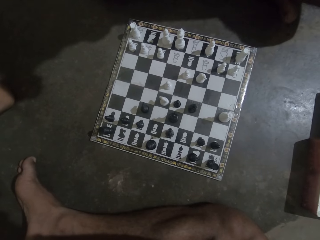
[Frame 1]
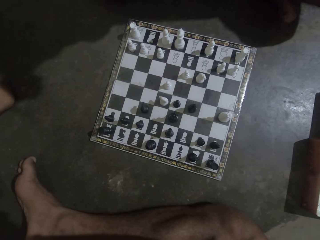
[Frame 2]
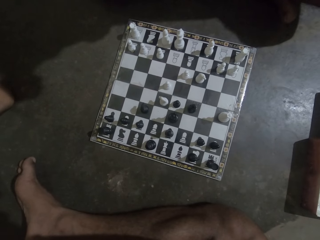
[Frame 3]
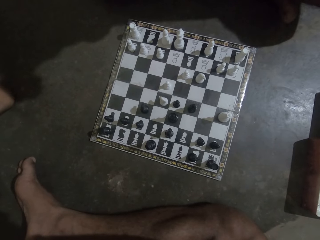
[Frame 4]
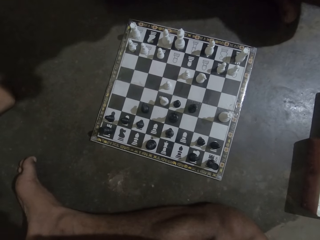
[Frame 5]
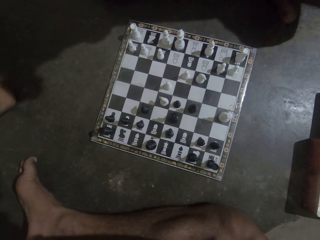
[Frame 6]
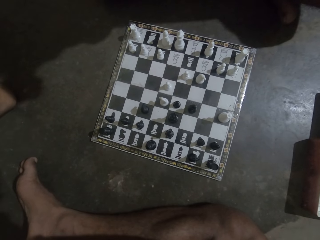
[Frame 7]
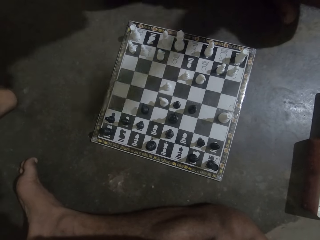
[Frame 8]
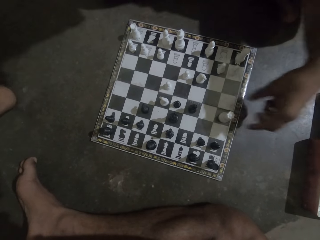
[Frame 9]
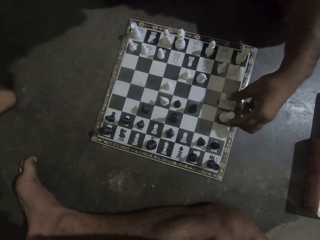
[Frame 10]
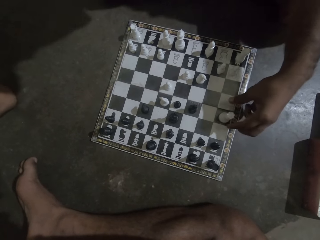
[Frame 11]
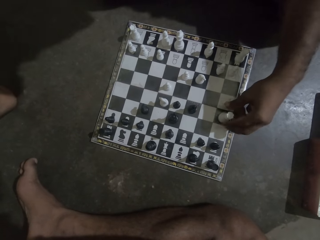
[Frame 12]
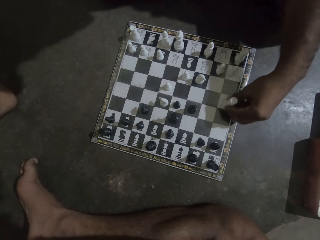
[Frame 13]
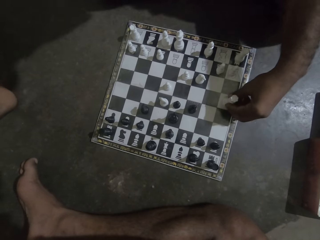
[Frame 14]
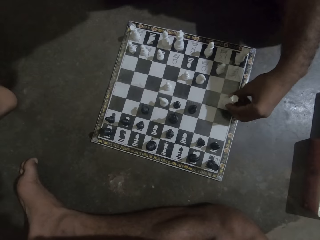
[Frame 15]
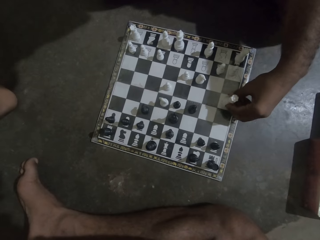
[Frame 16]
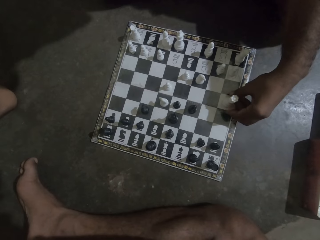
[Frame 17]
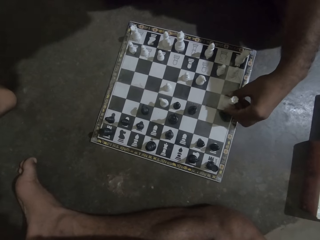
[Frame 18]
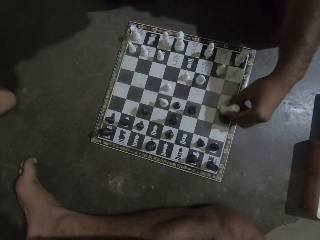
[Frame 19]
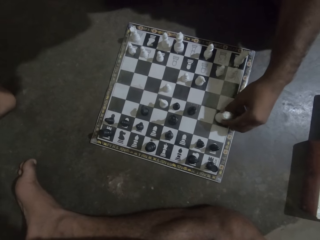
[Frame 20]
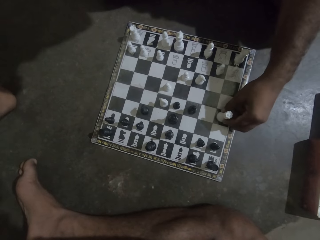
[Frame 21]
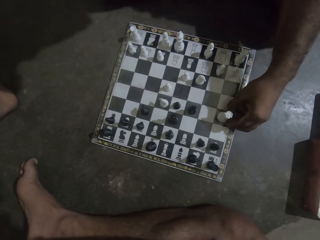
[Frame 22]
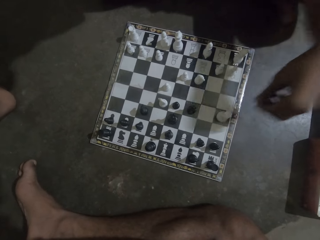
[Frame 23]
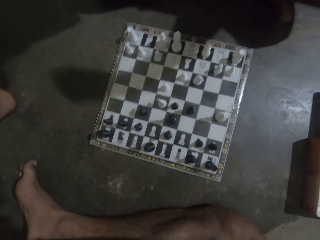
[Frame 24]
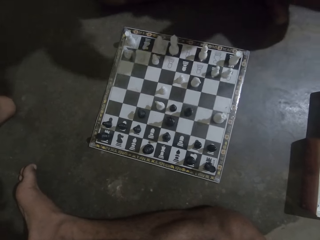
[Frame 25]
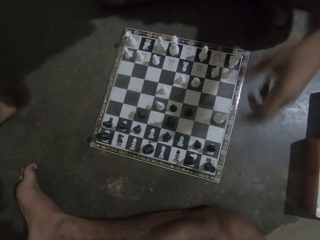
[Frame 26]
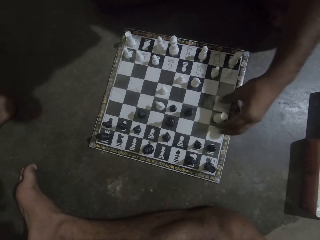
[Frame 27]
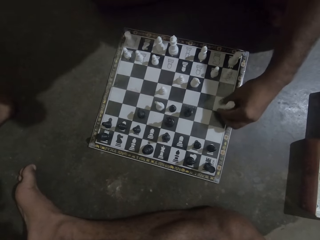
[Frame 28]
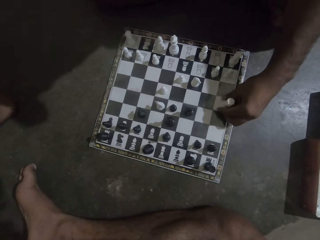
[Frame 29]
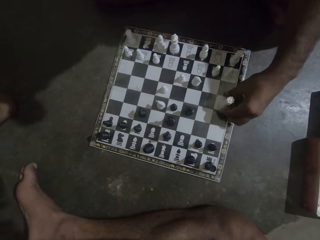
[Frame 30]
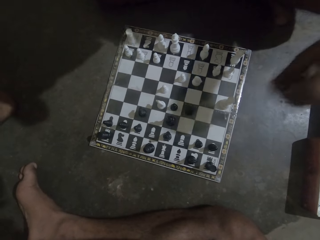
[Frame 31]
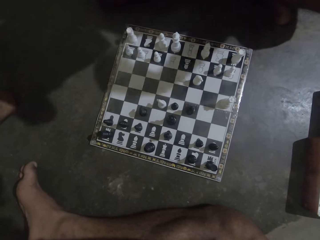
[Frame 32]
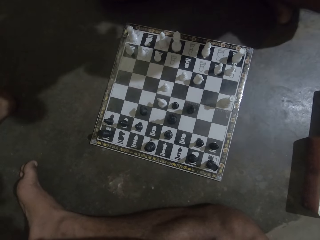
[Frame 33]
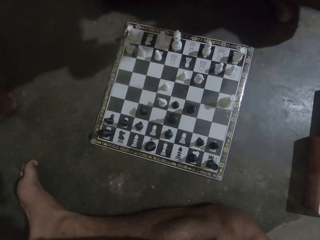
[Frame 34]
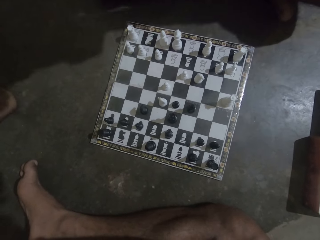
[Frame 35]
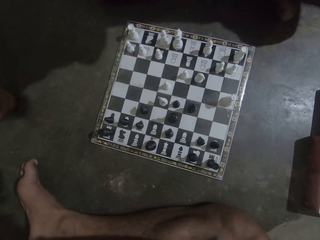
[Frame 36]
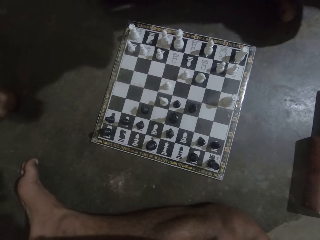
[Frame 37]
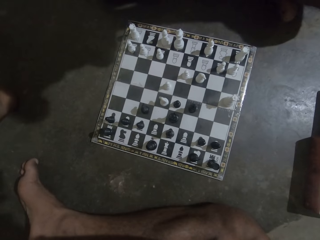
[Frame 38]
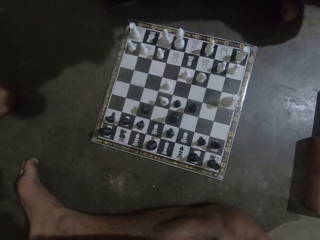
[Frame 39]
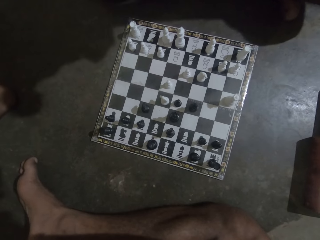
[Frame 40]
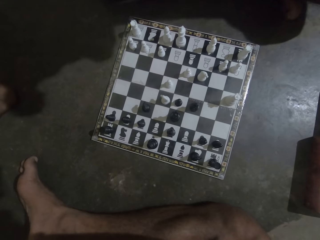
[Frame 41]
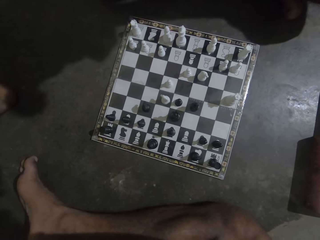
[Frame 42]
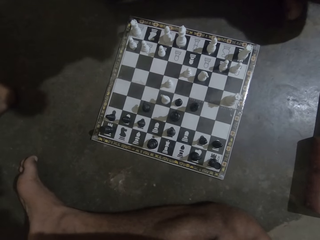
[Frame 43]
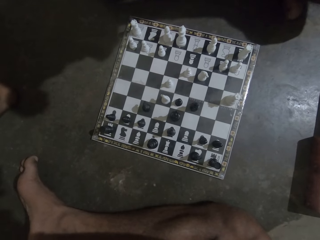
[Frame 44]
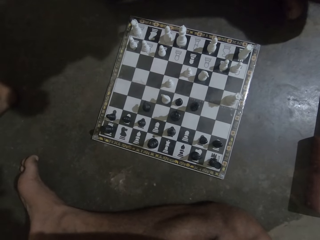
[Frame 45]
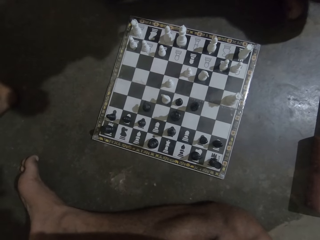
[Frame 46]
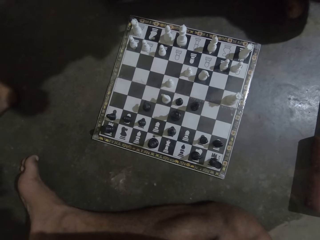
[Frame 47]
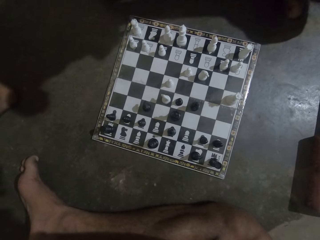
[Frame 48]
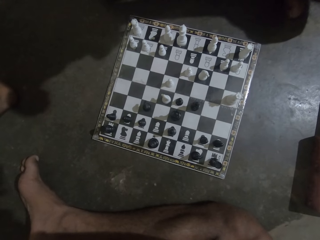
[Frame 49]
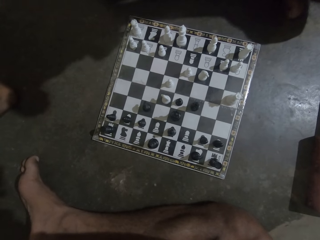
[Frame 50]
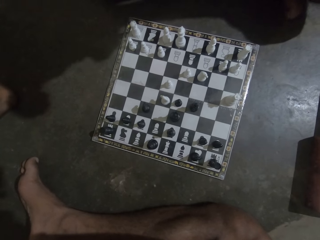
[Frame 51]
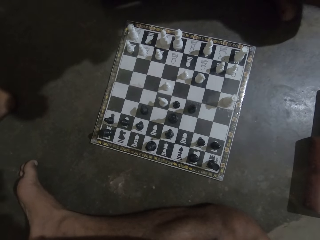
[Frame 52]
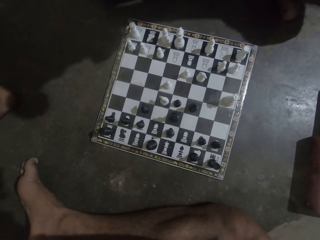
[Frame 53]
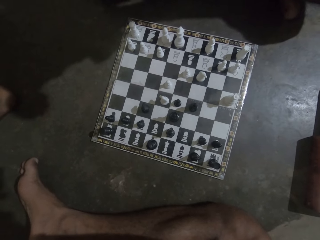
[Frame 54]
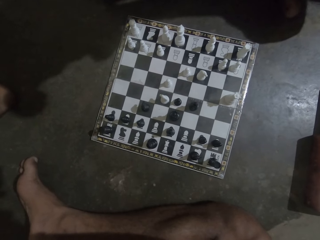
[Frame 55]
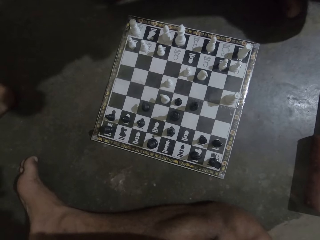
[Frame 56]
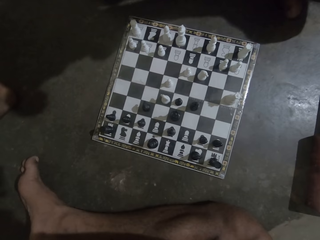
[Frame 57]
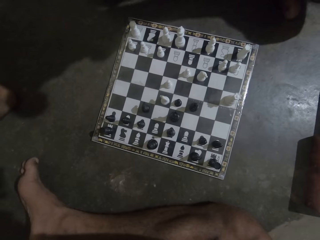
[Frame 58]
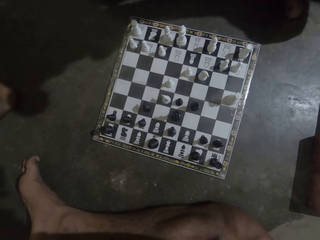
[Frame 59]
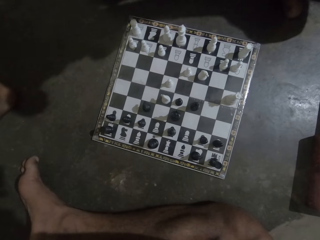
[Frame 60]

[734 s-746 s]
A man moves the chess piece. The man moves the chess piece again. The camera wearer stares at the chess.

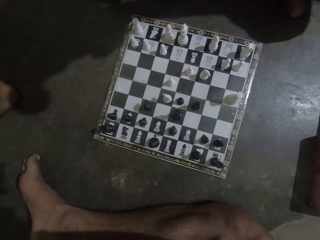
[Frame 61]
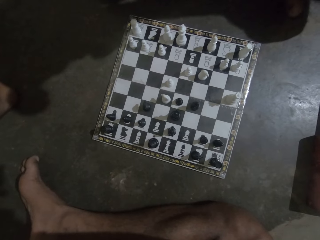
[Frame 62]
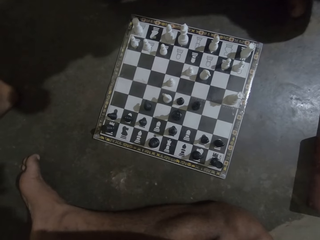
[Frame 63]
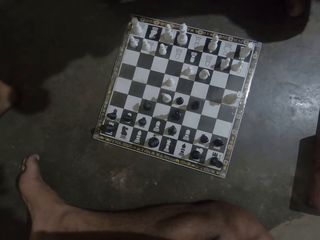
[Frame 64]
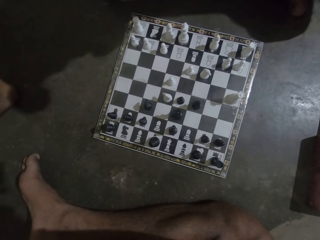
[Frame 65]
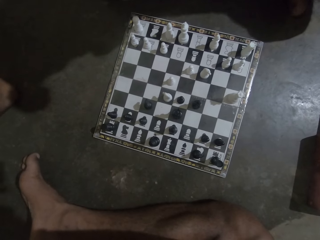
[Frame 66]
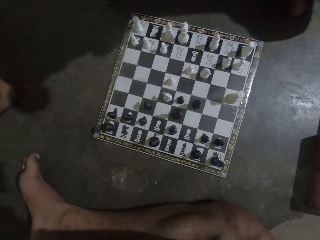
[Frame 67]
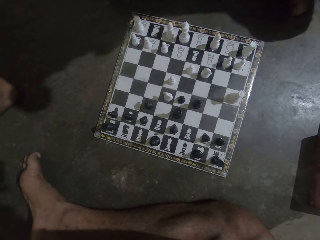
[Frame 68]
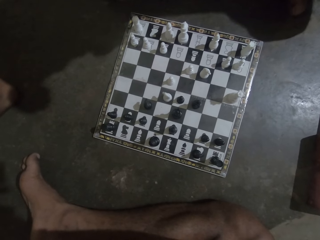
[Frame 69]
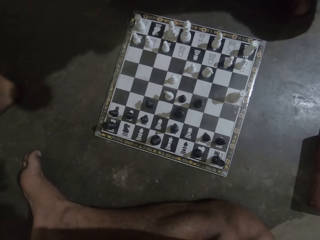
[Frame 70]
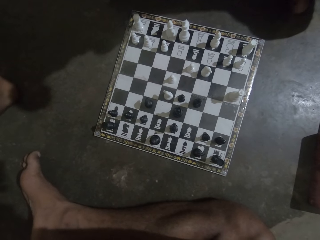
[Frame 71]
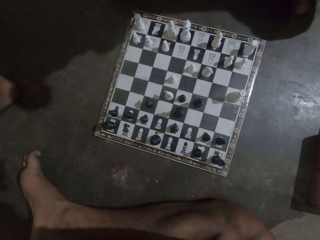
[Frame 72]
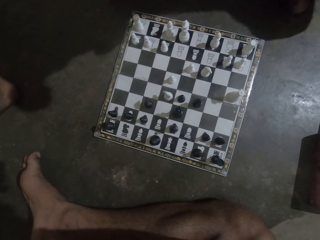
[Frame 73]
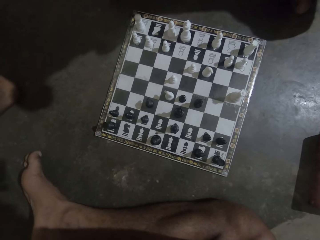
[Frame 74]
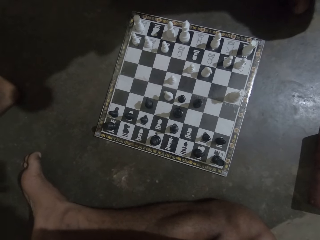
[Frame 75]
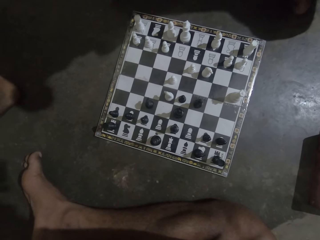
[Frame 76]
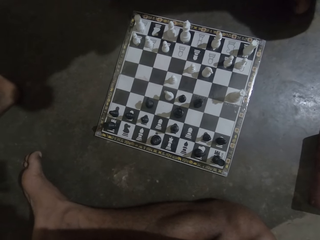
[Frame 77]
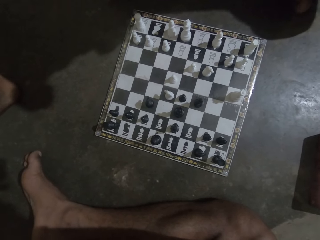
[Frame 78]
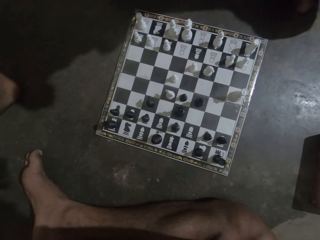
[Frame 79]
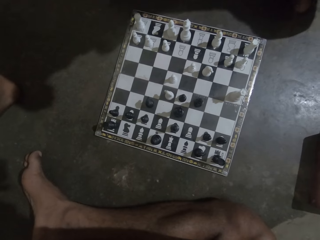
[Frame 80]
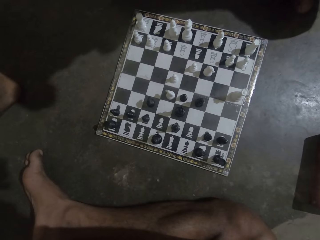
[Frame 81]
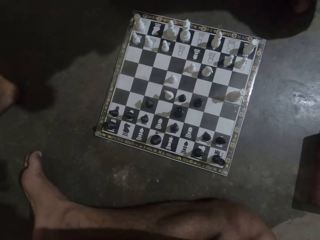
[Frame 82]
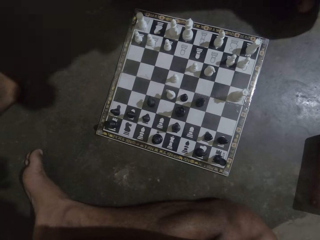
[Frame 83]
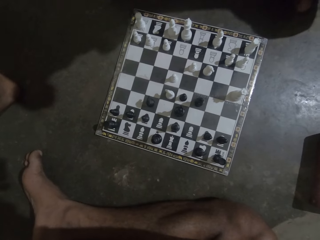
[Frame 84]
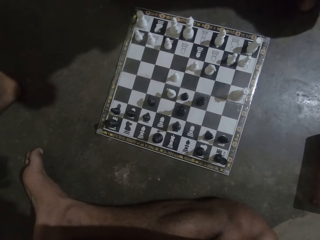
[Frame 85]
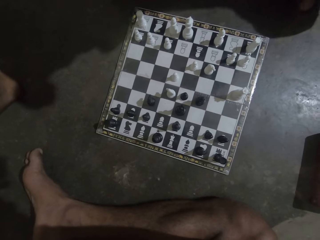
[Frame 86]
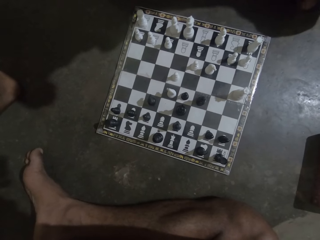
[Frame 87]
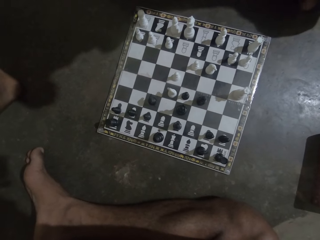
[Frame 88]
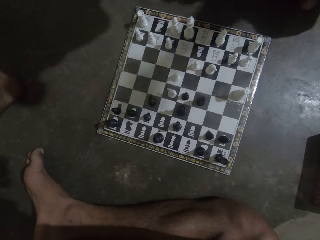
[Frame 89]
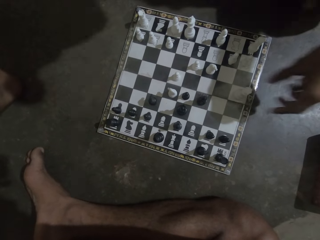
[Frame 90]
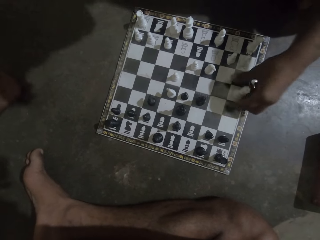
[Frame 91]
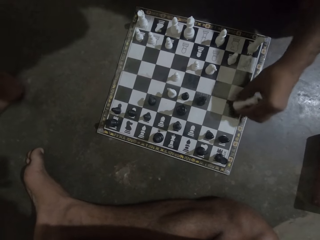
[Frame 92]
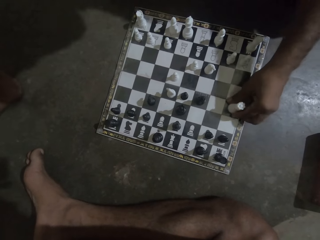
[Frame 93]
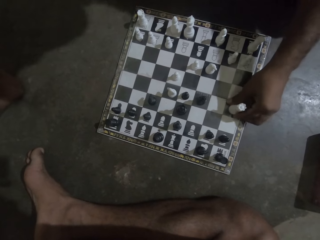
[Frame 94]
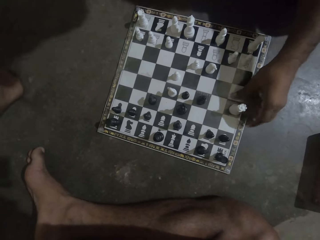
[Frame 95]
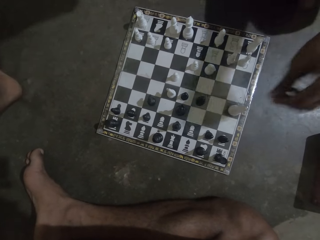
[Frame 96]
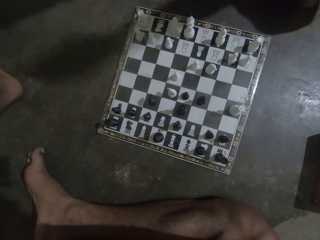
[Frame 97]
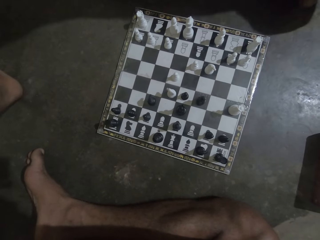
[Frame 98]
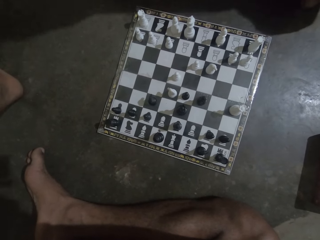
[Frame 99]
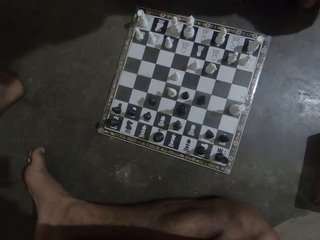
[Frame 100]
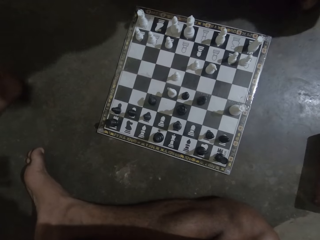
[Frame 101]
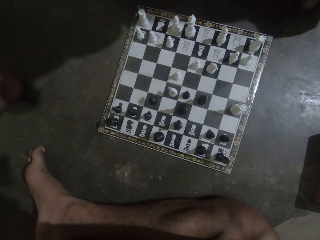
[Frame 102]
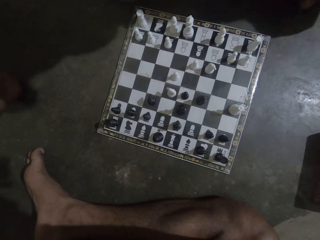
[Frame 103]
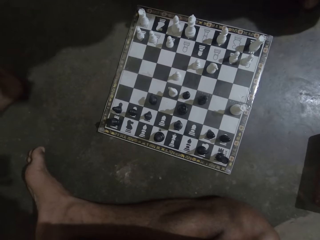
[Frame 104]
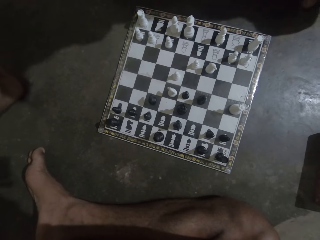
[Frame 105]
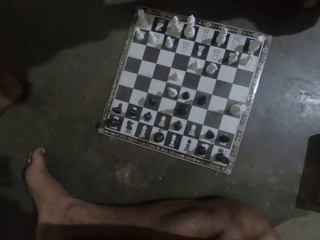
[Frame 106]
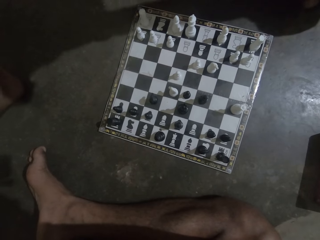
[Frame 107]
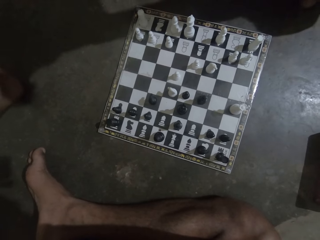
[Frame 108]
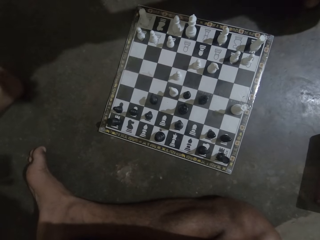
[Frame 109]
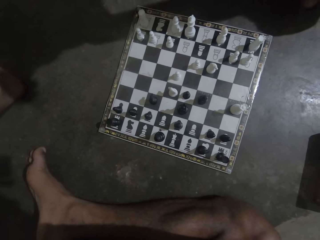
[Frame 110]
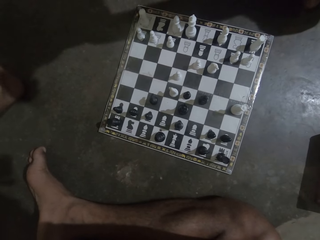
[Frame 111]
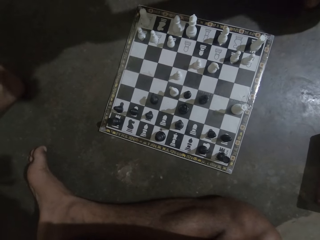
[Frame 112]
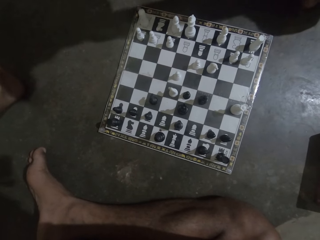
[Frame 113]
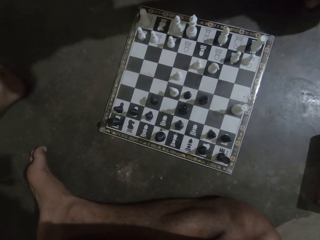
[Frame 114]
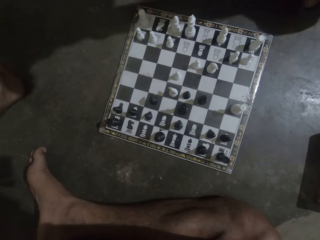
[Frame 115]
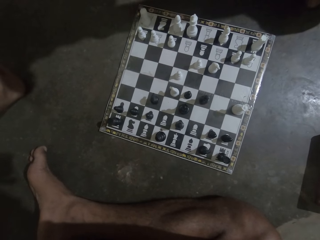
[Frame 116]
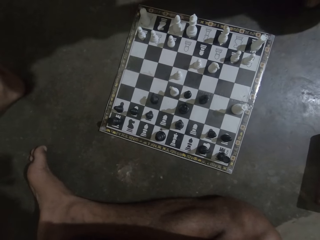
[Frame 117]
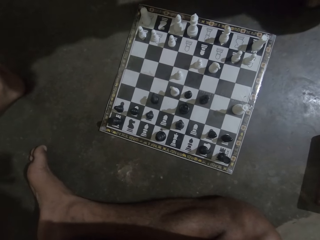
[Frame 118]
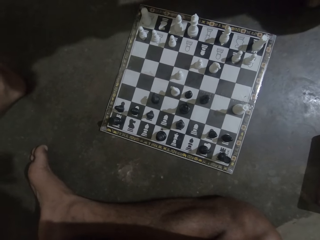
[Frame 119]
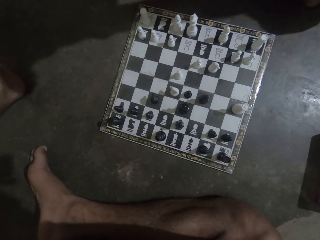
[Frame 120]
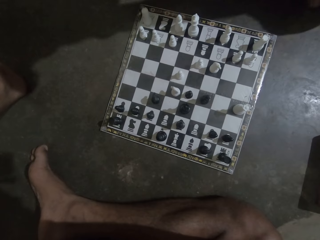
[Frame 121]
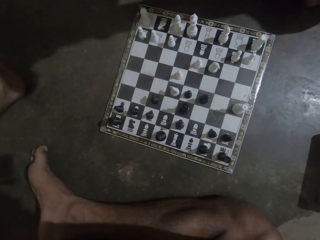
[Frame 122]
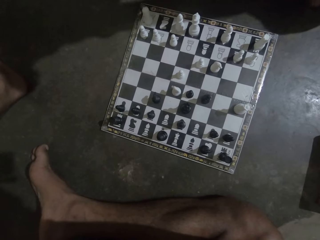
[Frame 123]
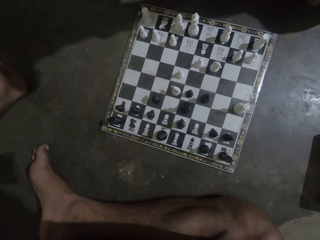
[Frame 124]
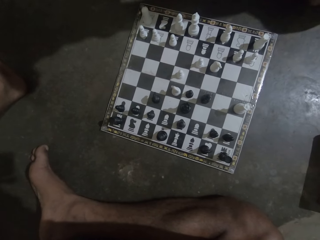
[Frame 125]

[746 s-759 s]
A man moves the chess piece. The camera wearer stares at the chess.
